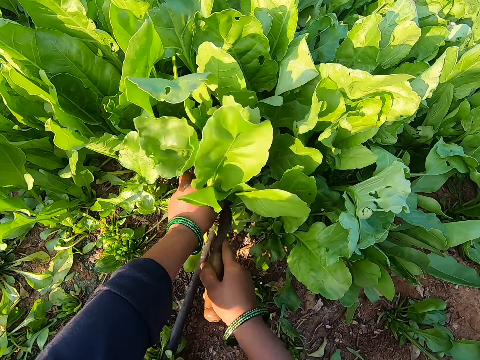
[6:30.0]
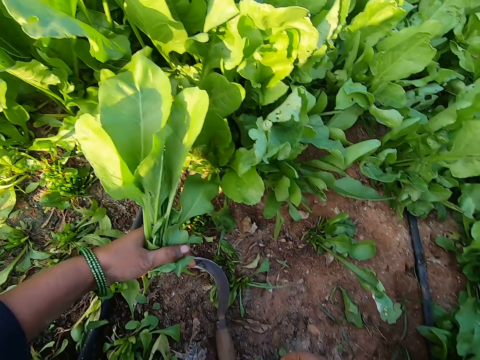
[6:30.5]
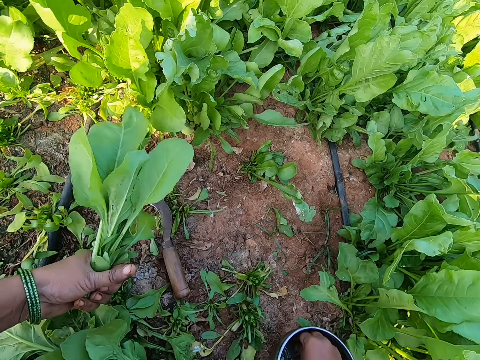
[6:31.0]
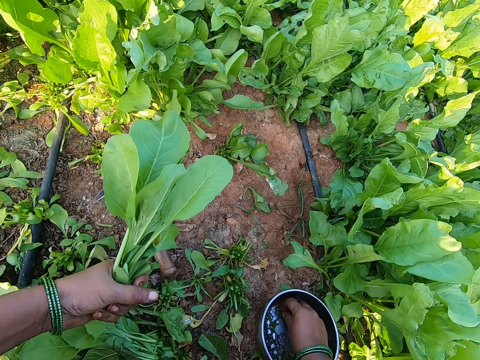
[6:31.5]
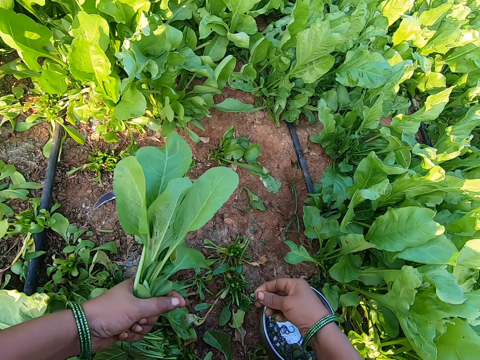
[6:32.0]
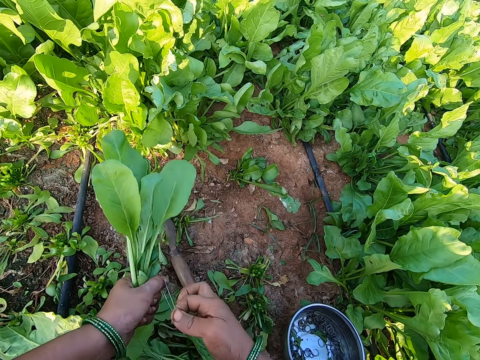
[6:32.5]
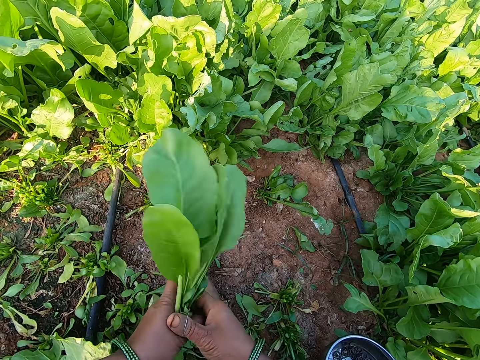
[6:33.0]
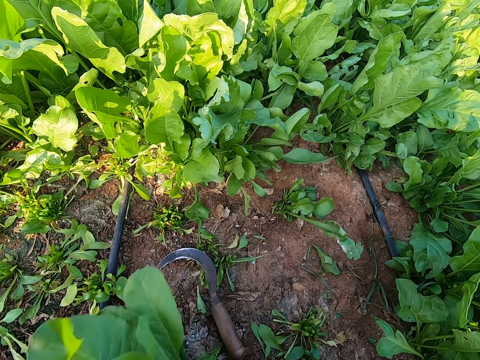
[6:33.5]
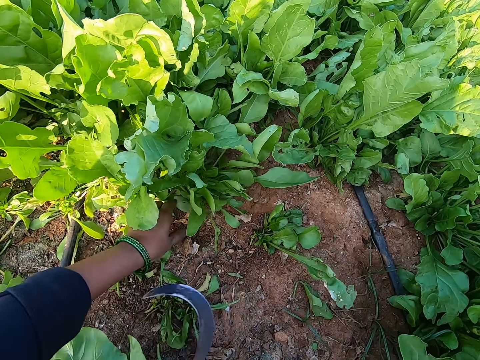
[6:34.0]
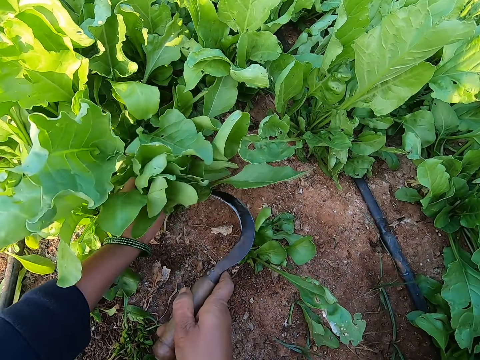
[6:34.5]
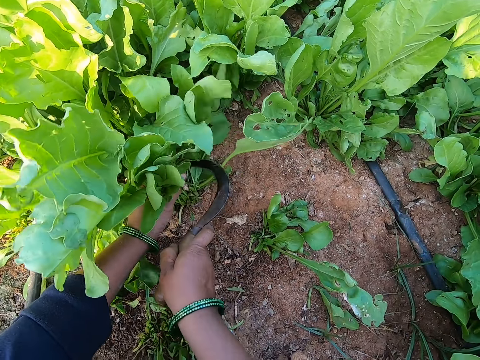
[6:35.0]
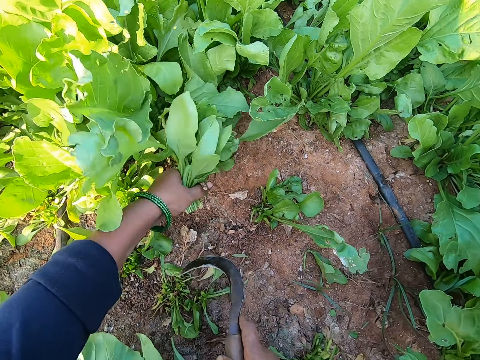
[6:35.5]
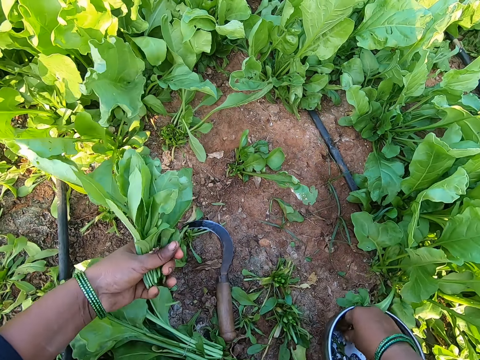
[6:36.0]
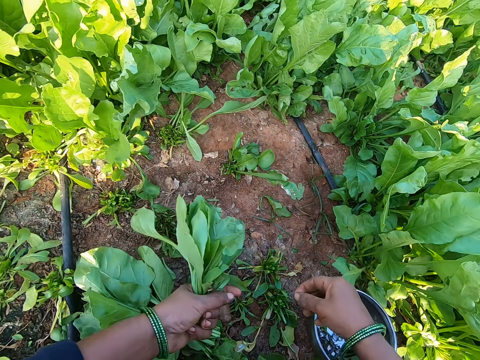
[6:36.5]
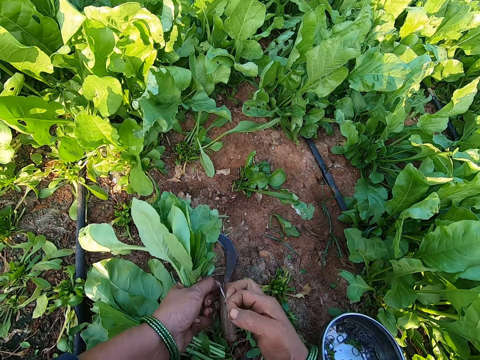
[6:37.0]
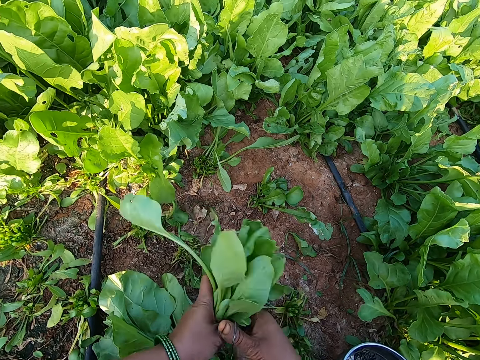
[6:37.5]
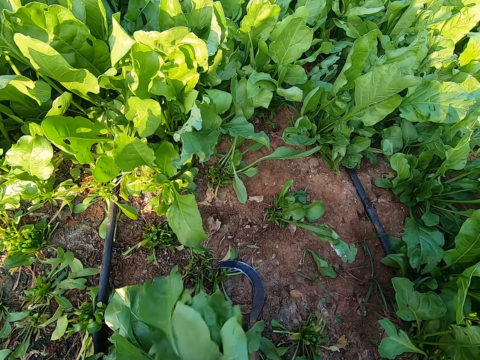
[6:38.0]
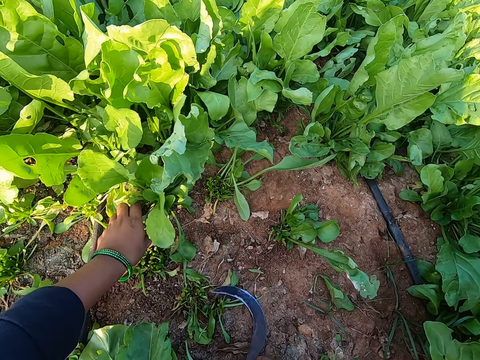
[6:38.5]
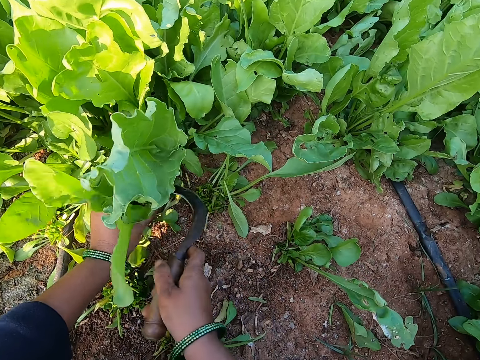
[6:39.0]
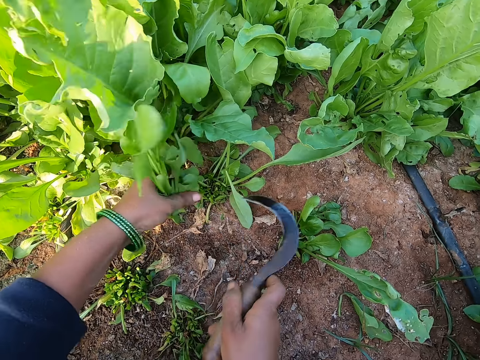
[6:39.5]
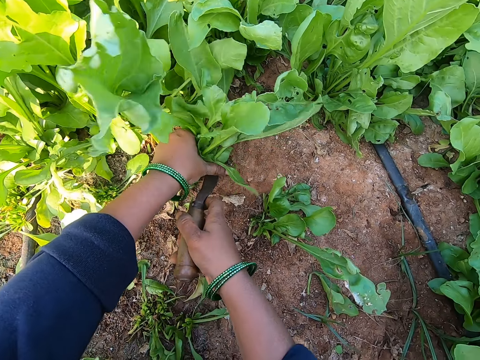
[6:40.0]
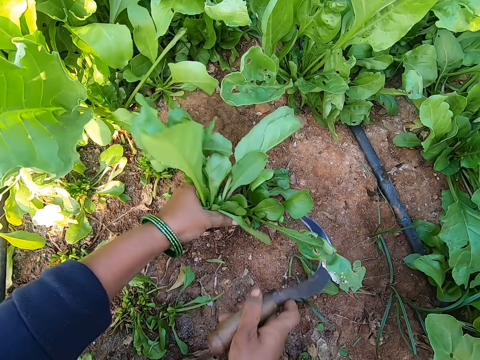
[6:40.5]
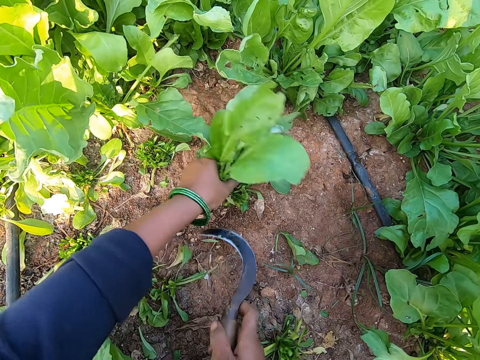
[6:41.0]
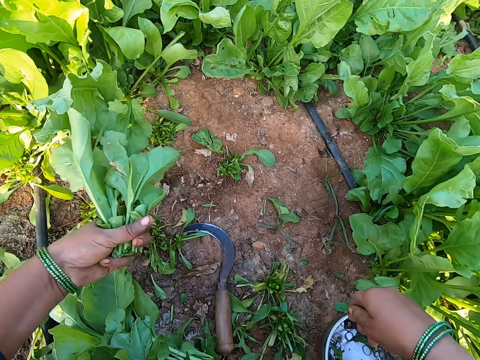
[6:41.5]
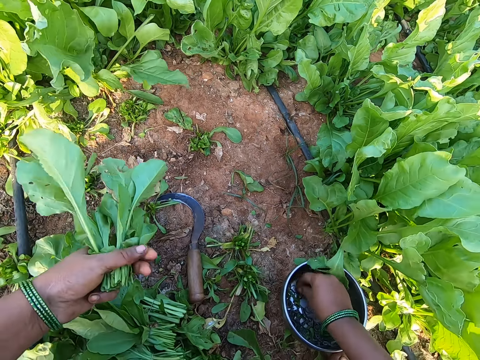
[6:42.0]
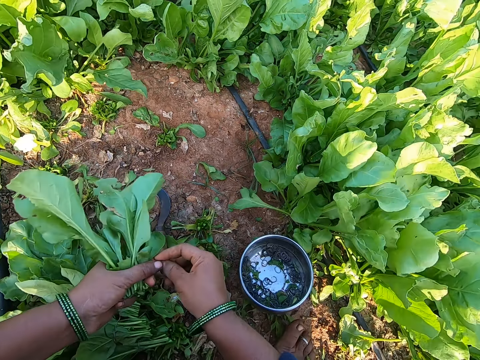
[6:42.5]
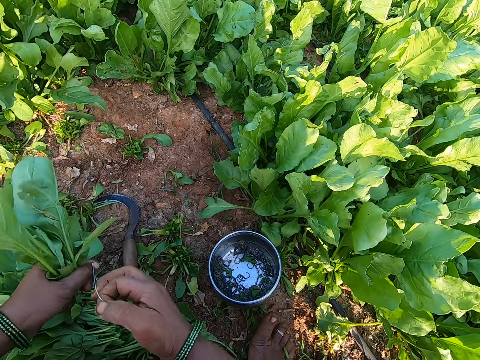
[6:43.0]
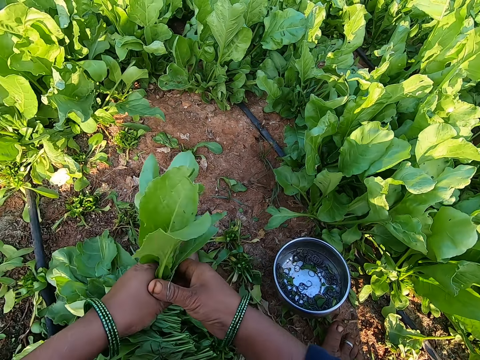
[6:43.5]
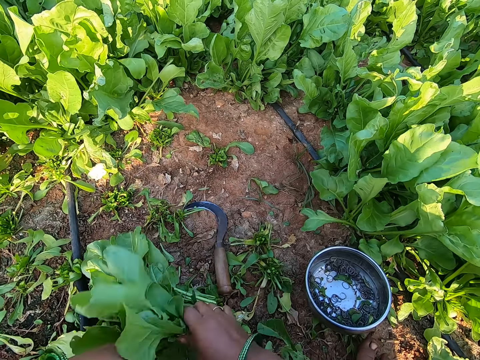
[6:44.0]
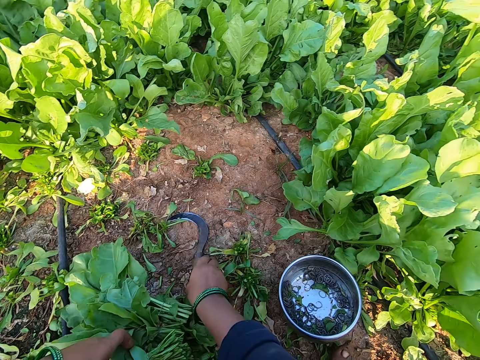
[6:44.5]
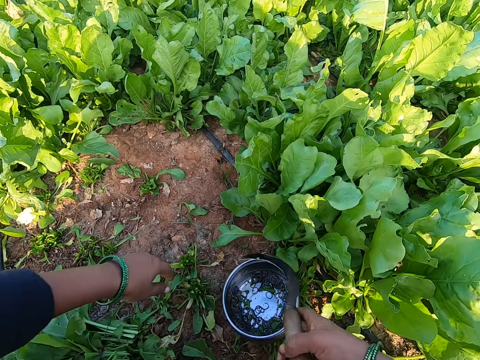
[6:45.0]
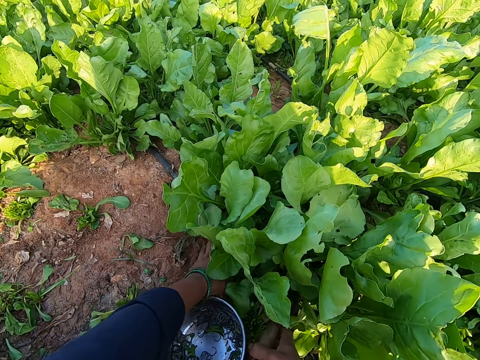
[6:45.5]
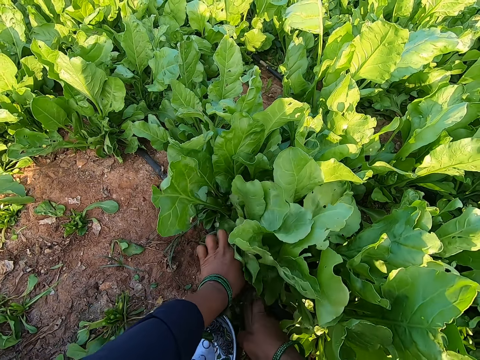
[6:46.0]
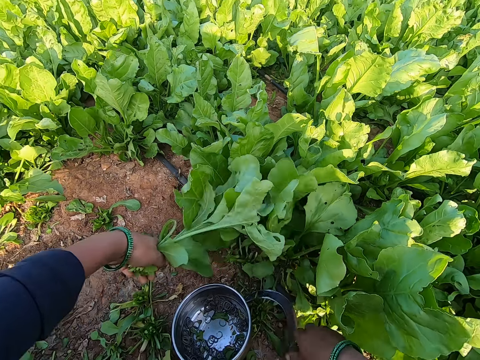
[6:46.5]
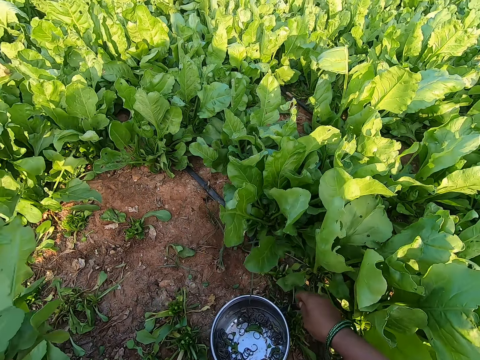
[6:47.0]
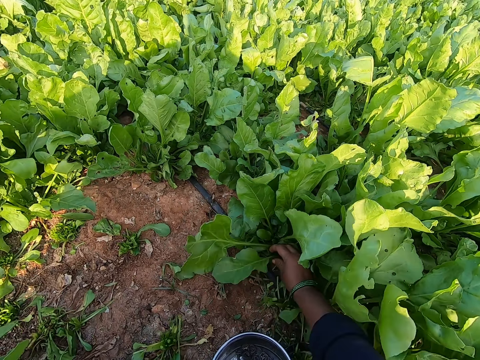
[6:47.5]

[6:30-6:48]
The camera wearer cuts the spinach leaves on the ground with the knife in her right hand. She drops the knife on the ground with her right hand. She picks a rubber band from the bowl with her right hand. She ties the leaves with the rubber band in both hands. She holds the rubber band with both hands. She drops the leaves on the ground with her right hand. She picks the knife from the ground with her right hand. She grabs some leaves on the ground with her left hand. She cuts the leaves on the ground with the knife in her right hand. She drops the knife on the ground with her right hand. She picks a rubber band from the bowl with her right hand. She ties the leaves with the rubber band in both hands. She pulls the rubber band. She drops the leaves on the ground with her right hand. She picks the knife from the ground with her right hand. She grabs some leaves on the ground with her left hand. She cuts the leaves on the ground with the knife in her right hand. She drops the knife on the ground with her right hand. She picks a rubber band from the bowl with her right hand. She ties the leaves with the rubber band in both hands. She holds the rubber band with both hands. She drops the leaves on the ground with her right hand. She picks the knife from the ground with her right hand. She grabs some leaves on the ground with her left hand. She cuts the leaves on the ground with the knife in her right hand. She drops the knife on the ground with her right hand. She plucks the spinach leaves.

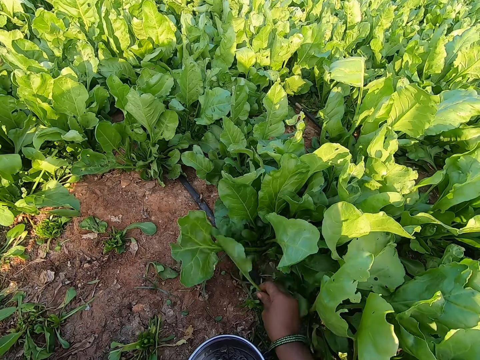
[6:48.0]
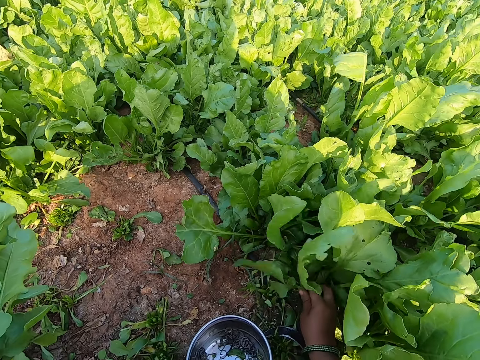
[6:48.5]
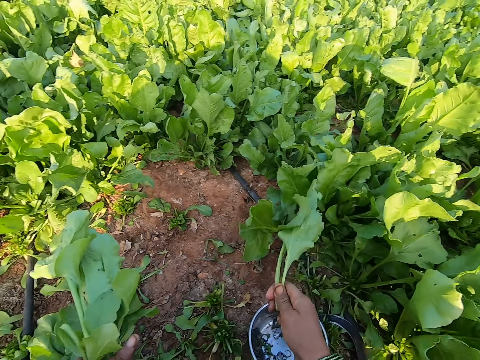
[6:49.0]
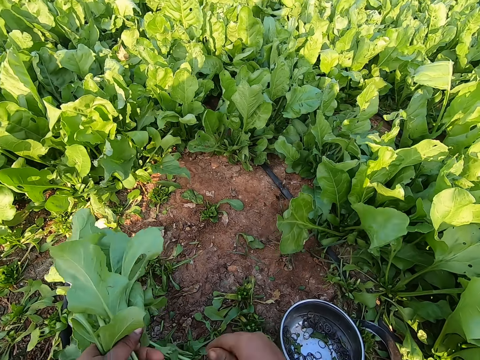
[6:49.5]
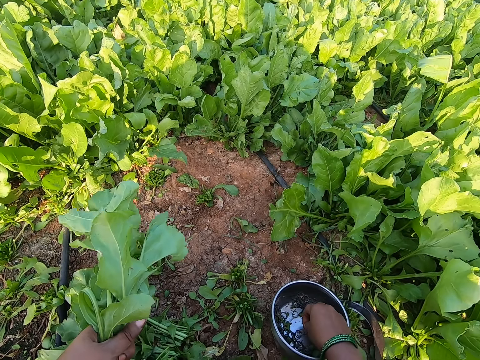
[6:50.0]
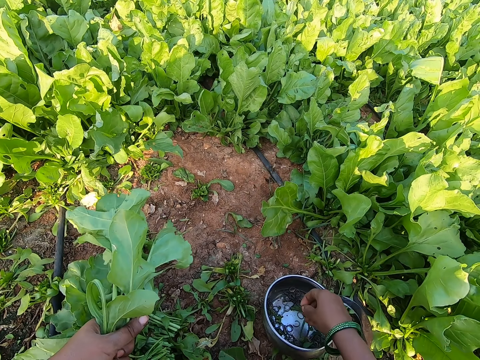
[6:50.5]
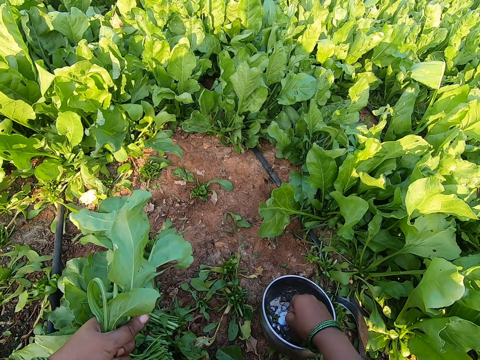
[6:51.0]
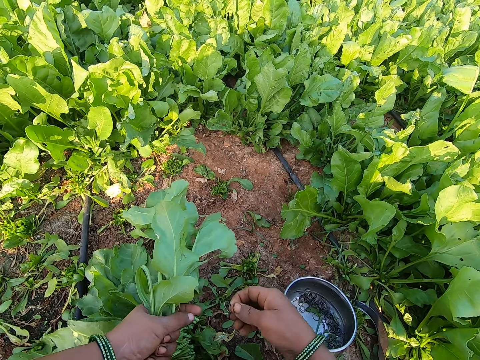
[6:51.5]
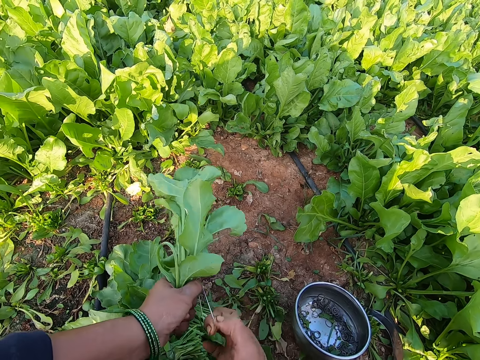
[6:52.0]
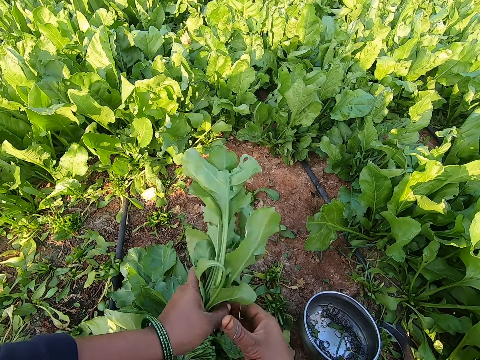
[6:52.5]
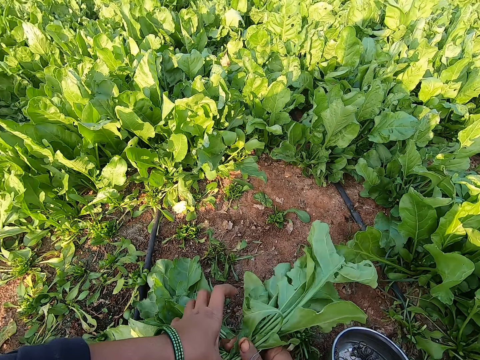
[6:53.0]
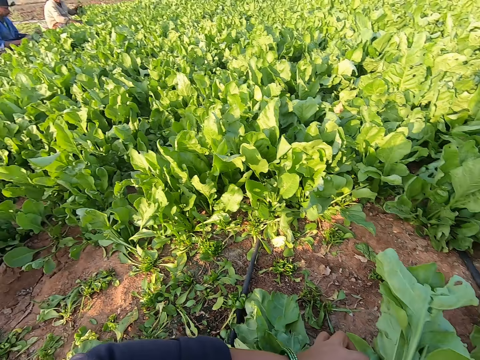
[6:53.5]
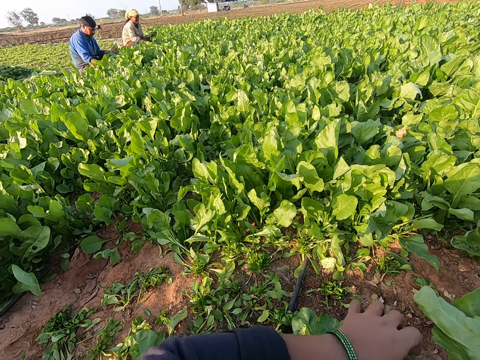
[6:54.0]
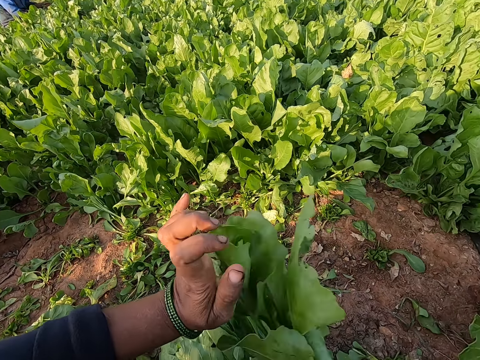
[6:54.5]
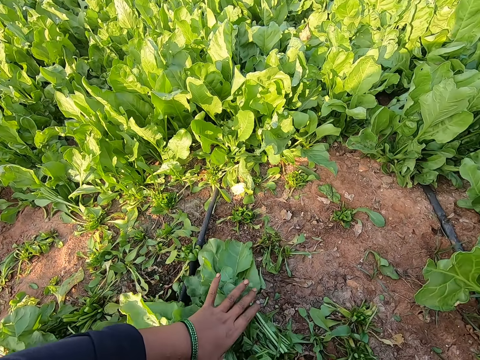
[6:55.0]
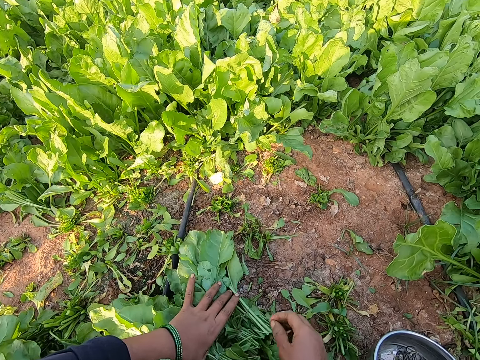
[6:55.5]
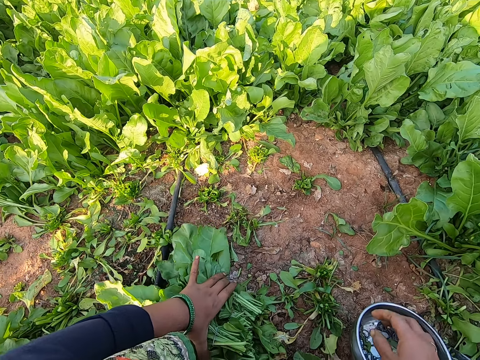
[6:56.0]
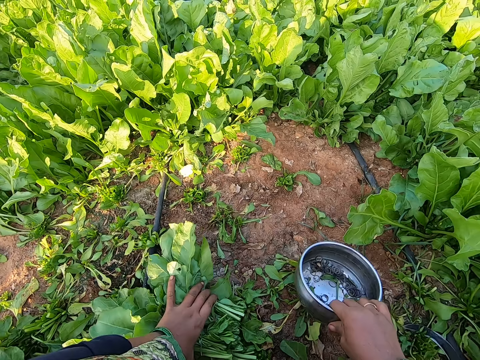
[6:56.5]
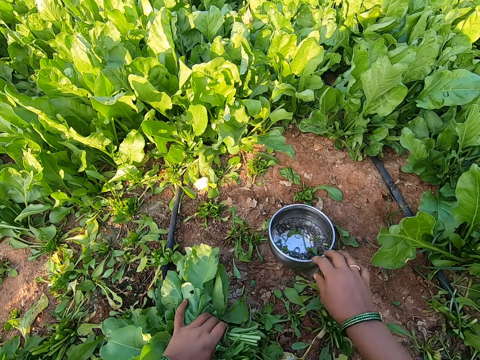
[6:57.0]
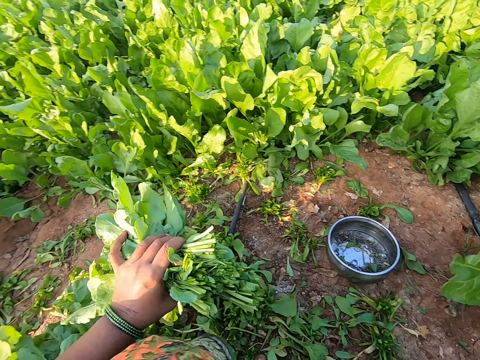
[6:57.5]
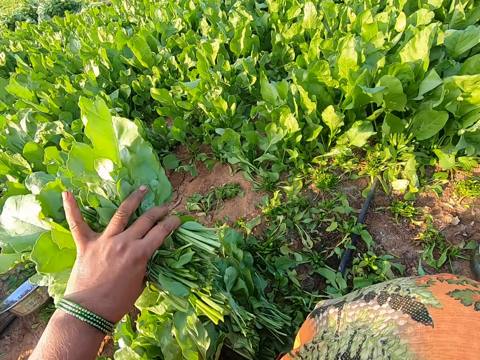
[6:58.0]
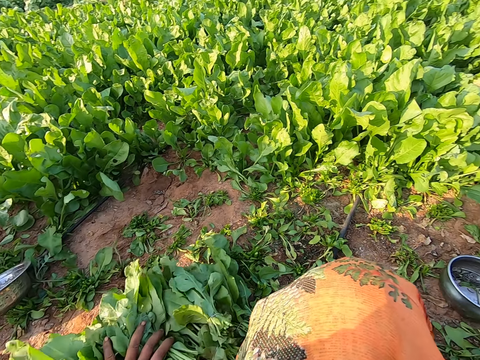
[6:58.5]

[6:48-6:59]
The camera wearer cuts some spinach leaves on the ground with her right hand. She passes the leaves from her right hand to her left hand. She picks a rubber band from the bowl with her right hand. She ties the leaves with the rubber band in both hands. She holds the rubber band with both hands. She drops the leaves on the ground with her right hand. She picks a leaf from the leaves on the ground with her right hand. She throws the leaf on the ground with her right hand. She picks the leaves from the ground with her left hand. She moves the bowl on the ground with her right hand. She picks the bowl from the ground. She puts the bowl on the ground. She drops the leaves on the ground with her left hand.
